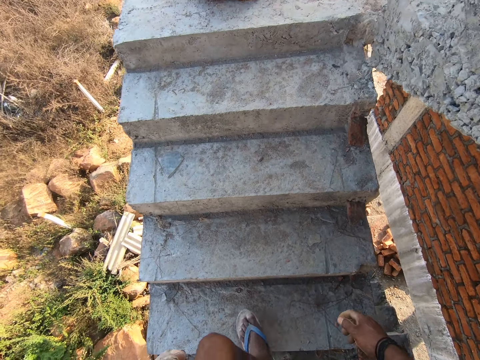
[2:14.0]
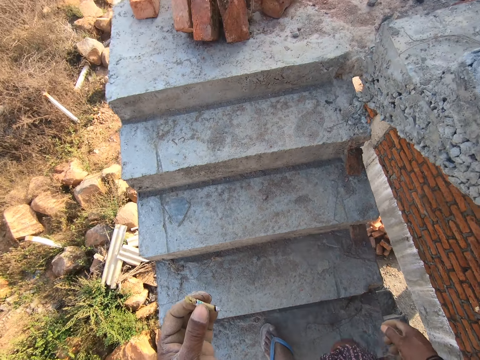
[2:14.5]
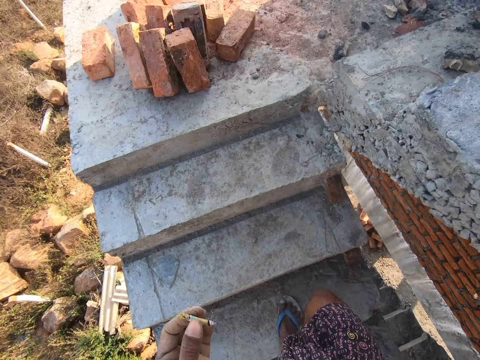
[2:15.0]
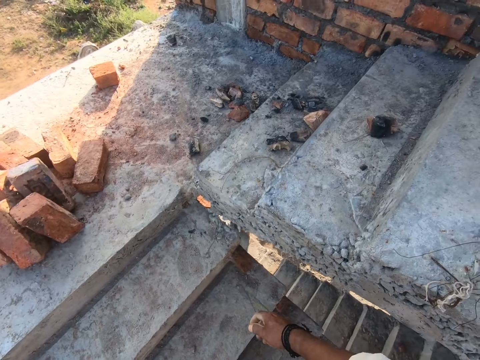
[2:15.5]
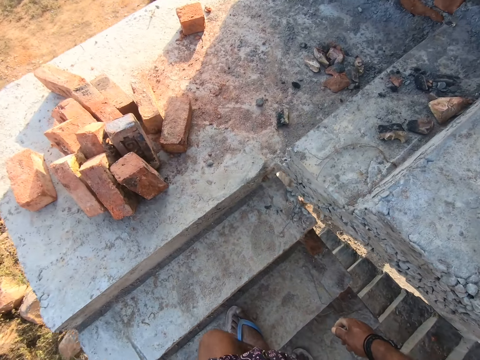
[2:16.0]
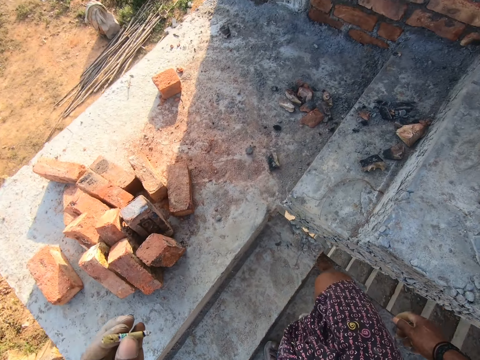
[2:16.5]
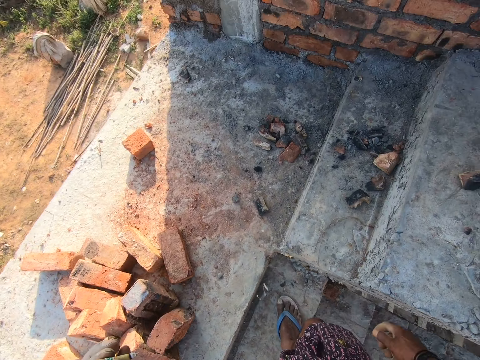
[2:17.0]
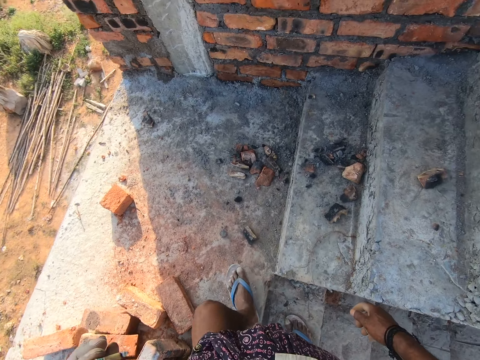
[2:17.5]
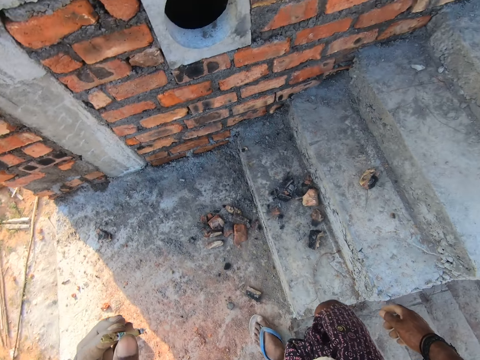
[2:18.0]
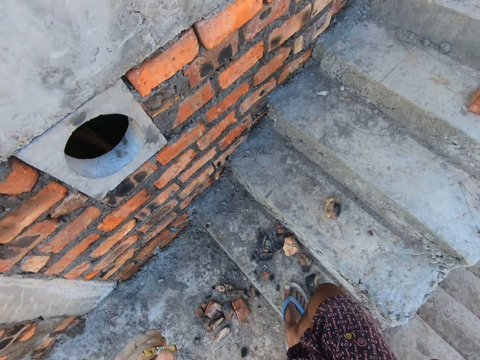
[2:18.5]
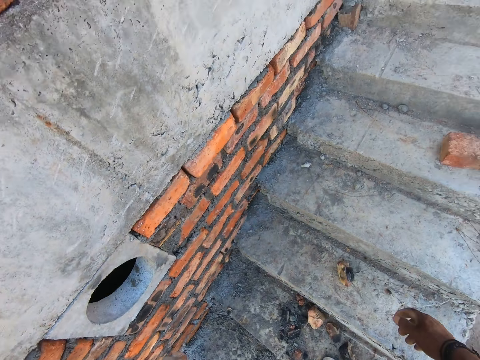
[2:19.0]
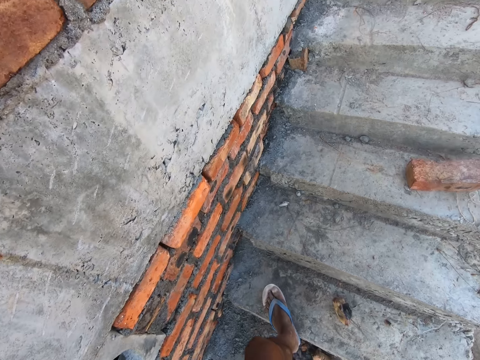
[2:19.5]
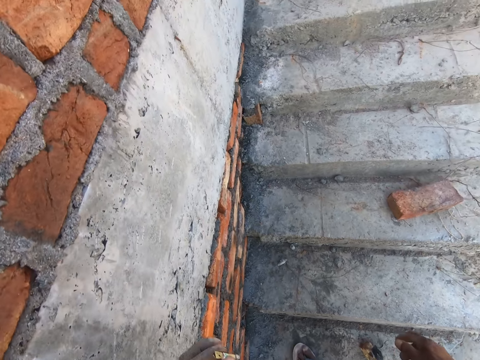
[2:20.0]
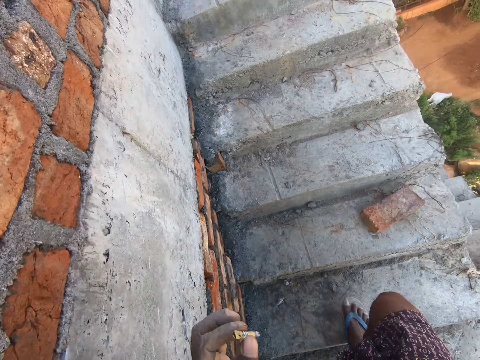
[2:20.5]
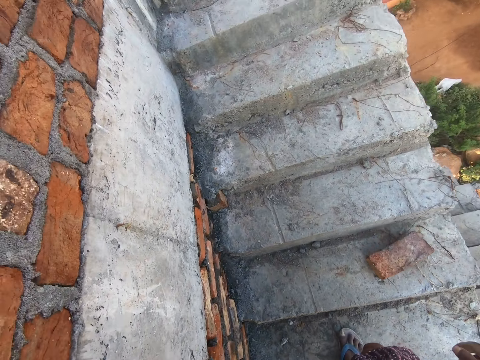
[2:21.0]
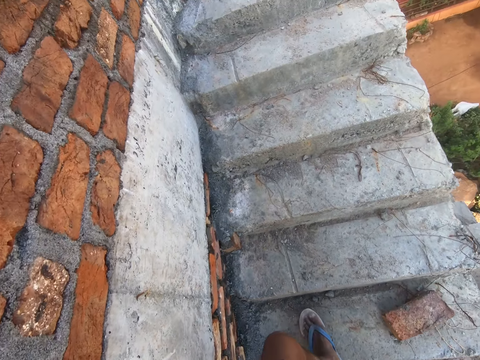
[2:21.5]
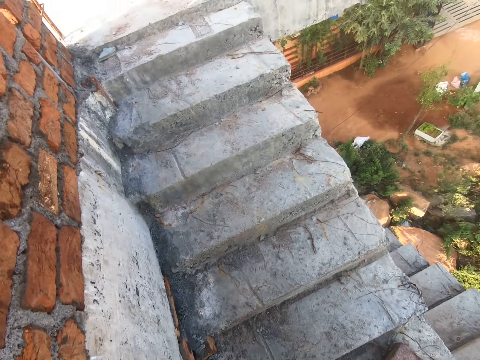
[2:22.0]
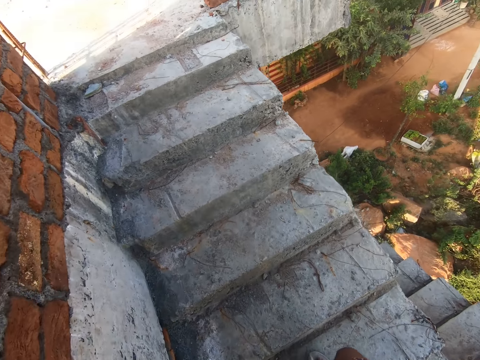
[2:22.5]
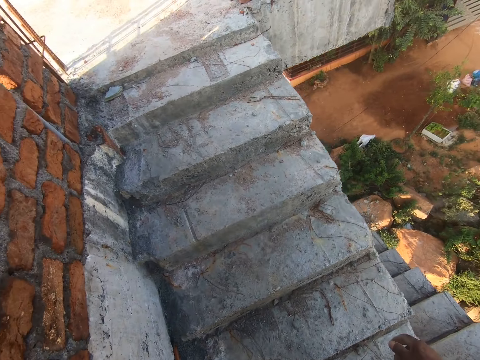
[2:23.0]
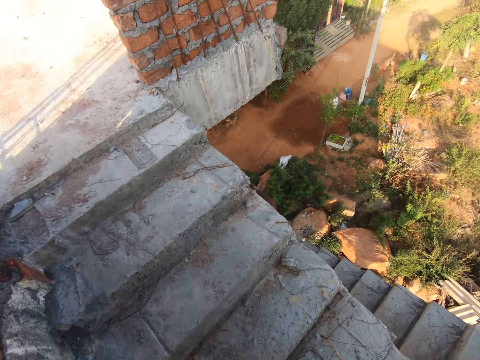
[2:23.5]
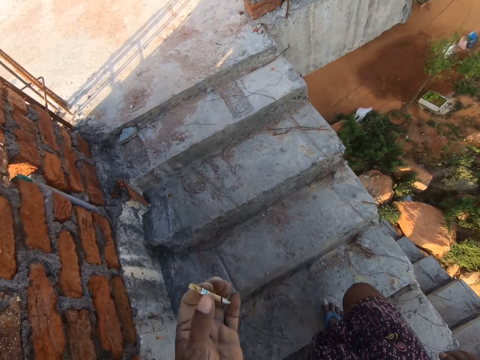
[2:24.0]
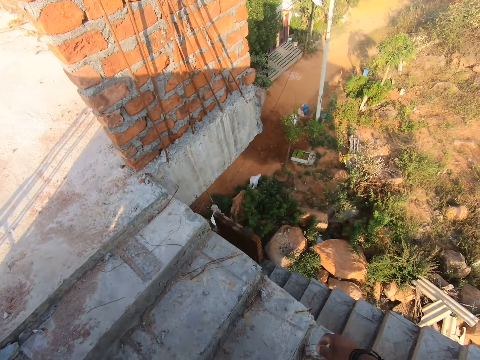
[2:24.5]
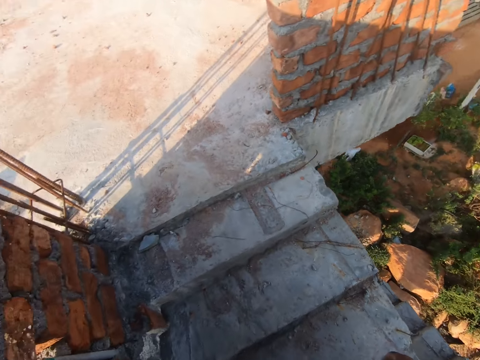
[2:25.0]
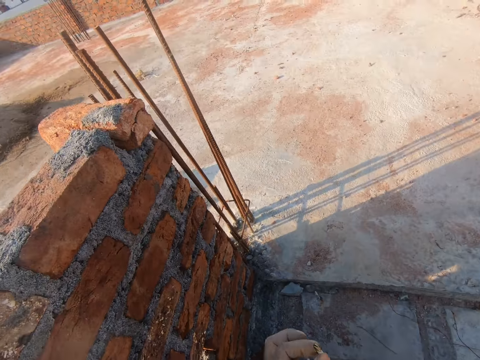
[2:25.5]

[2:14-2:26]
The camera wearer spits saliva on the staircase. They go up through the building staircase.

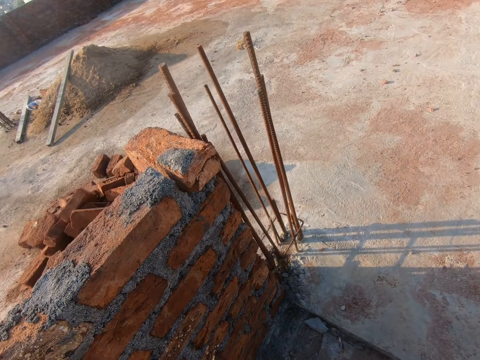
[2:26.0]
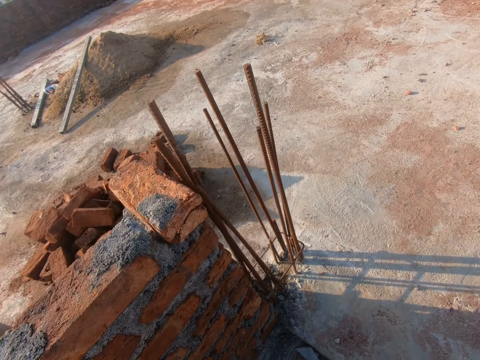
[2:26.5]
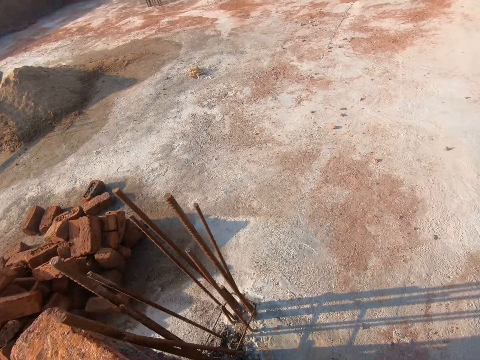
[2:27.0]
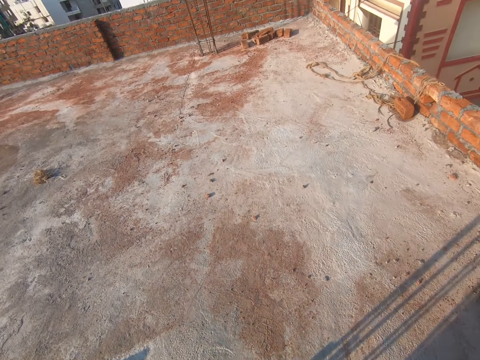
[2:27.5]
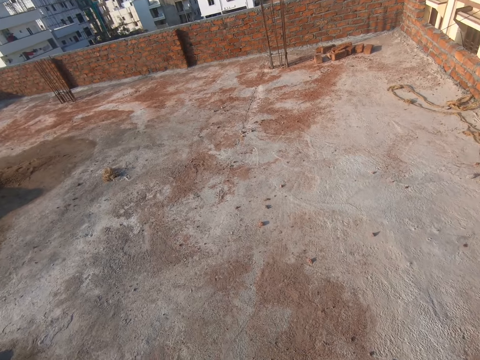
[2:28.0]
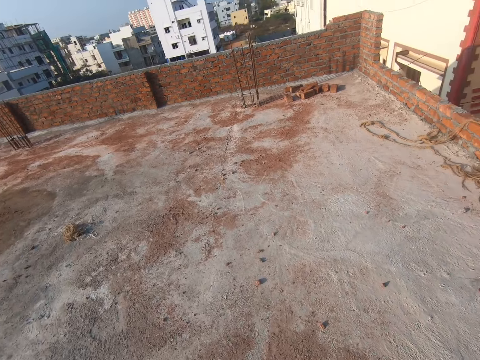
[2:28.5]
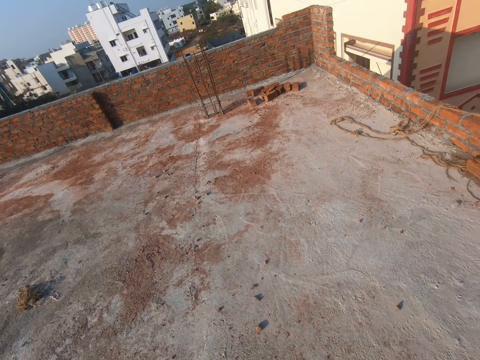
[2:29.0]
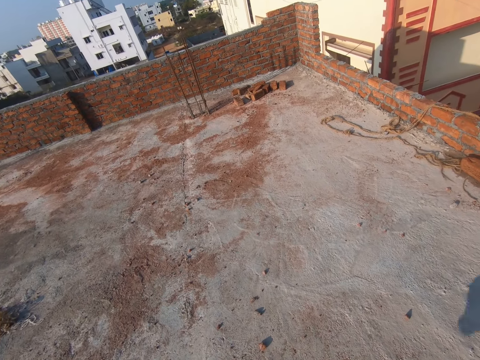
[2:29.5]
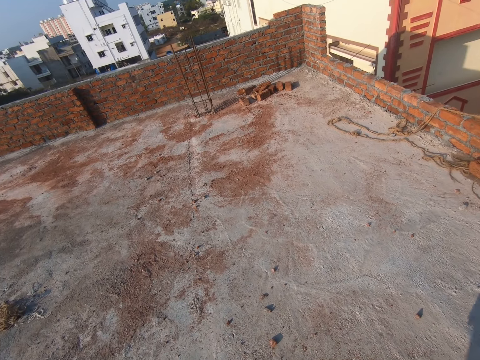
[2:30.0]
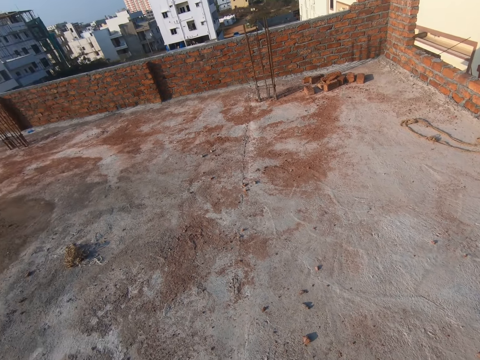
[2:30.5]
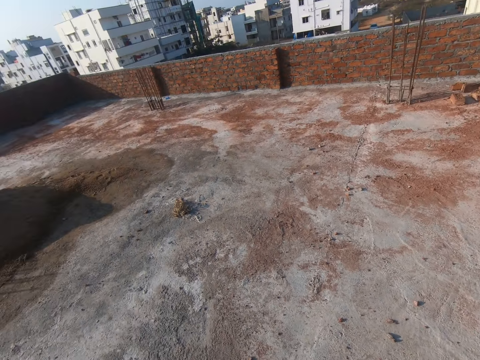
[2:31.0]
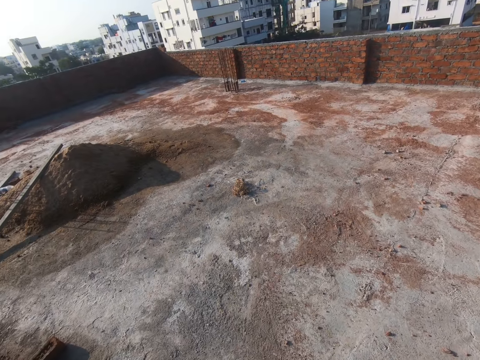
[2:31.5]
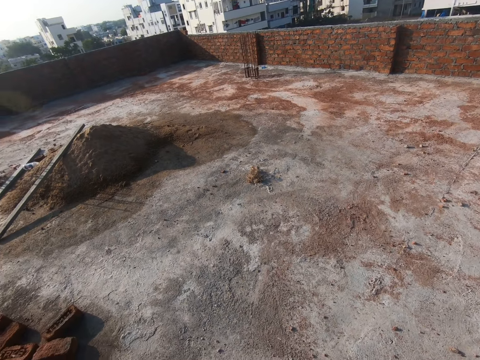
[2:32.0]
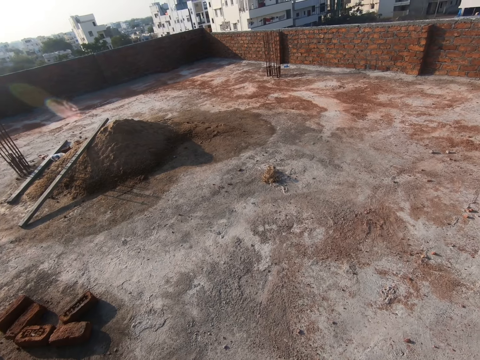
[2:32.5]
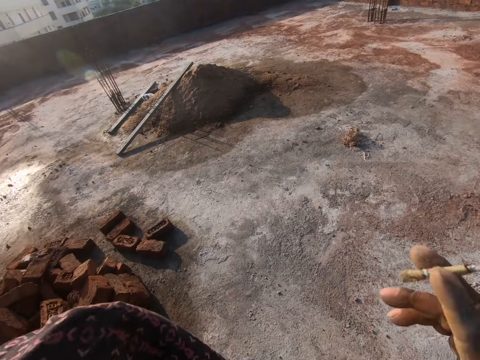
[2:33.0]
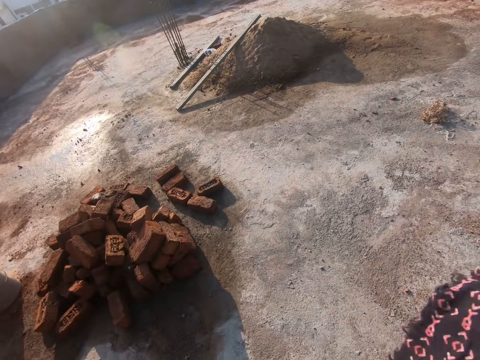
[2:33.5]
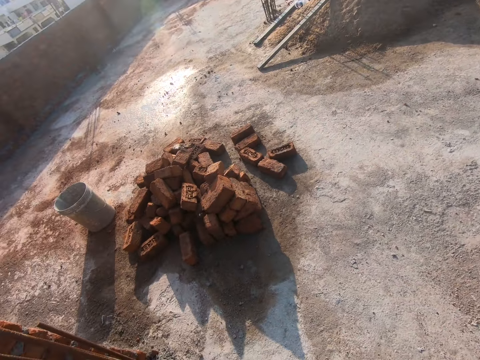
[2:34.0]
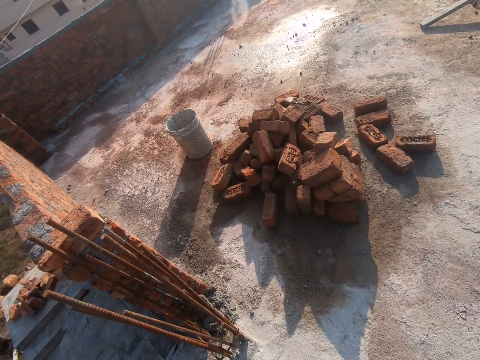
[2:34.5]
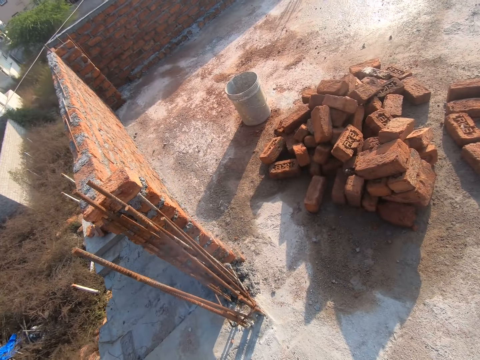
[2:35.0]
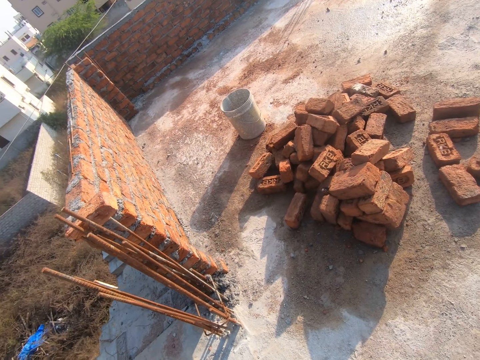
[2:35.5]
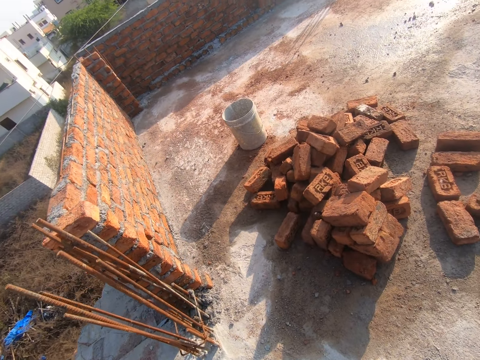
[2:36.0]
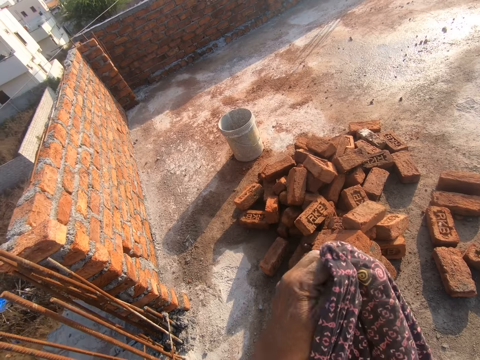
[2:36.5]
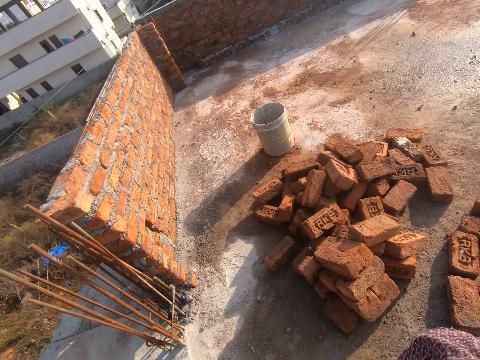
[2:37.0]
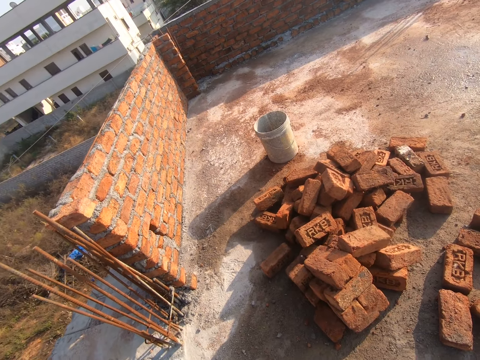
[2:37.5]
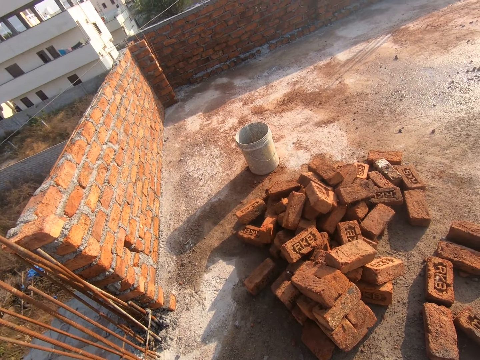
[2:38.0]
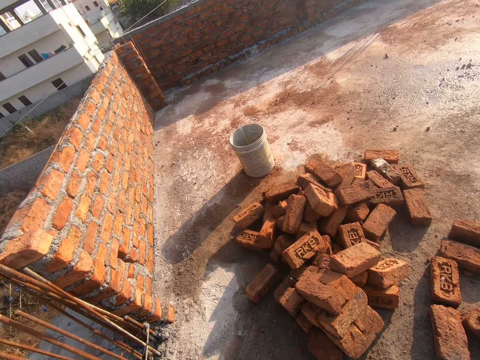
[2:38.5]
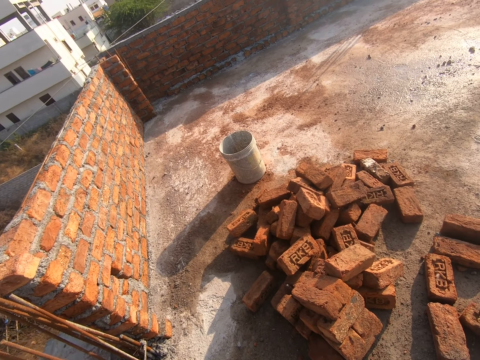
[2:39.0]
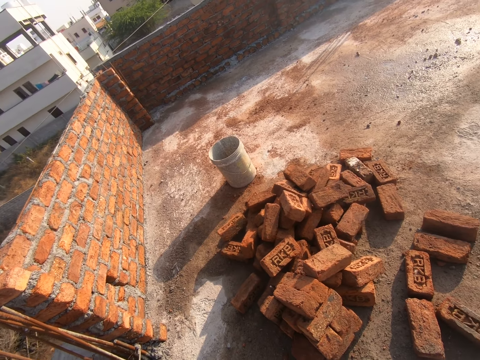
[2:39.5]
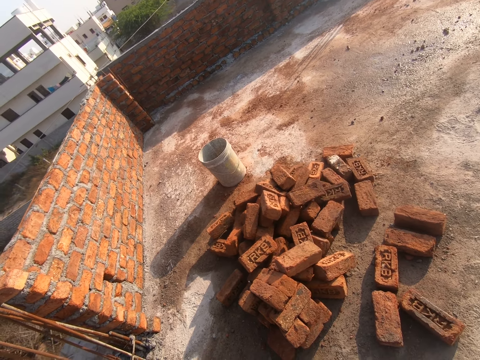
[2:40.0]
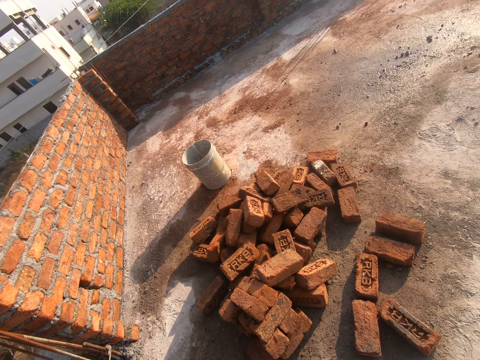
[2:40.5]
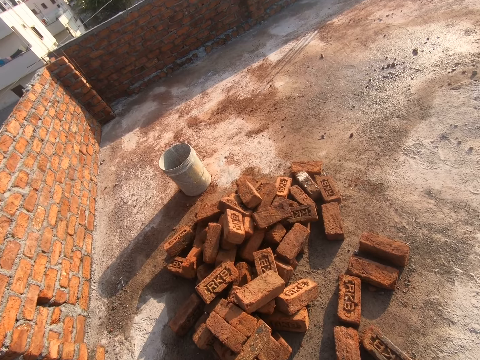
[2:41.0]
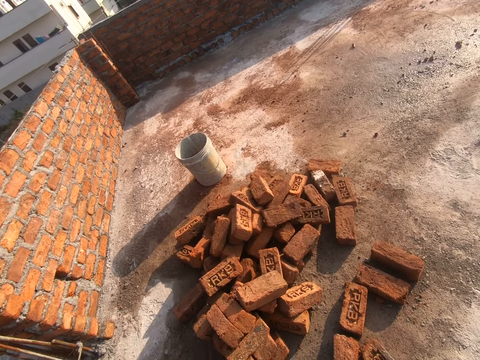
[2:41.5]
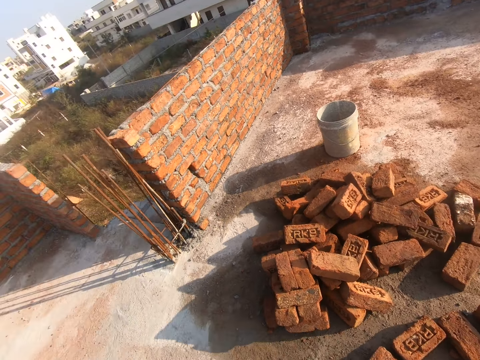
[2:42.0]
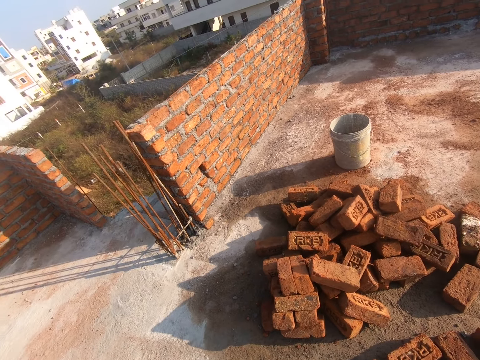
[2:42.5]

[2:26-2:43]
The camera wearer walks in the building top floor. They look around the building top floor. They fold a piece of cloth.
